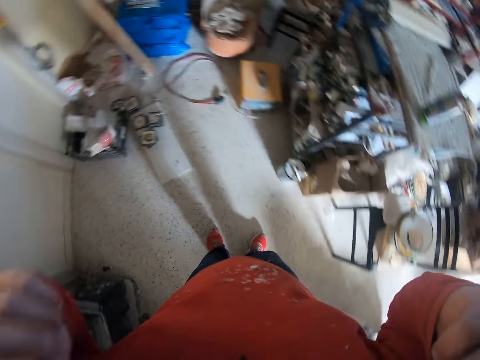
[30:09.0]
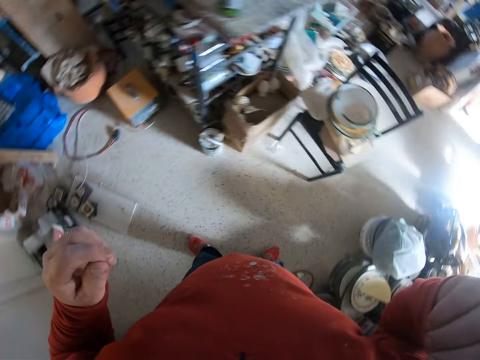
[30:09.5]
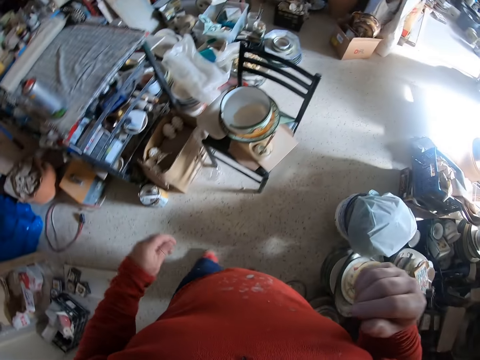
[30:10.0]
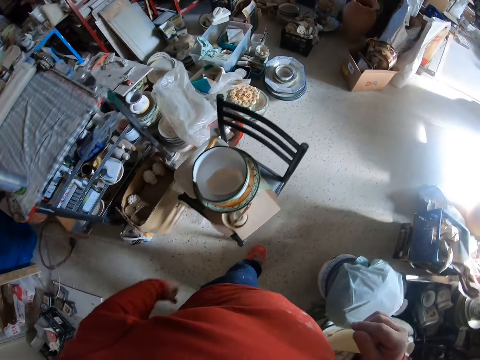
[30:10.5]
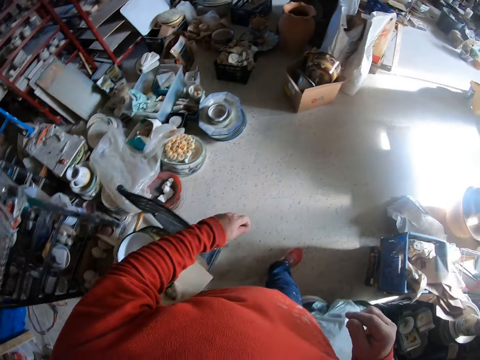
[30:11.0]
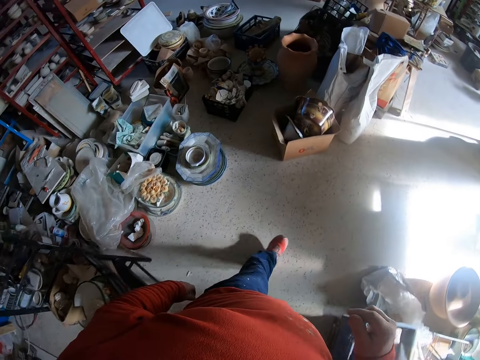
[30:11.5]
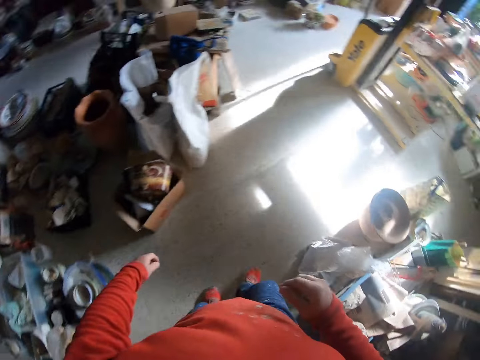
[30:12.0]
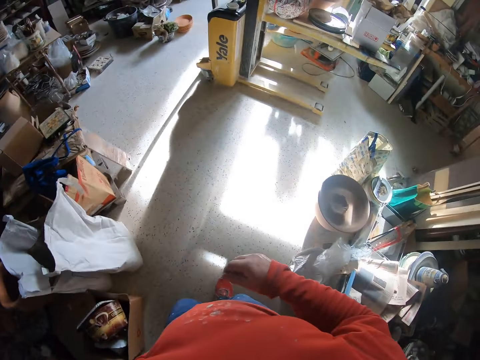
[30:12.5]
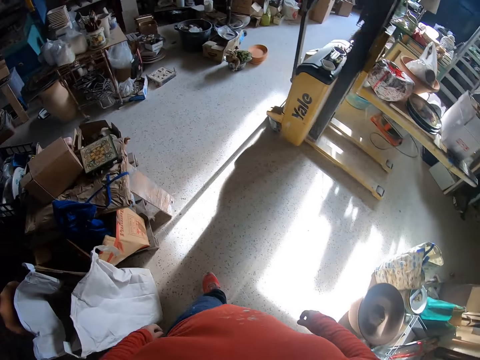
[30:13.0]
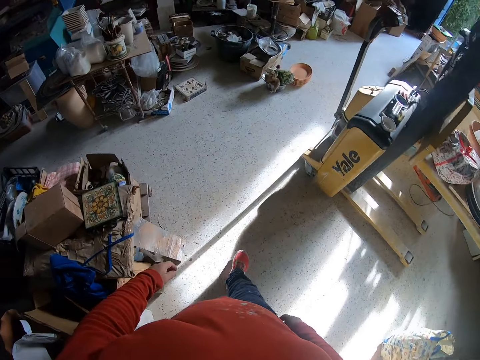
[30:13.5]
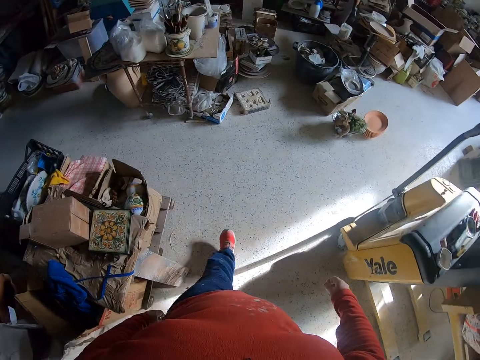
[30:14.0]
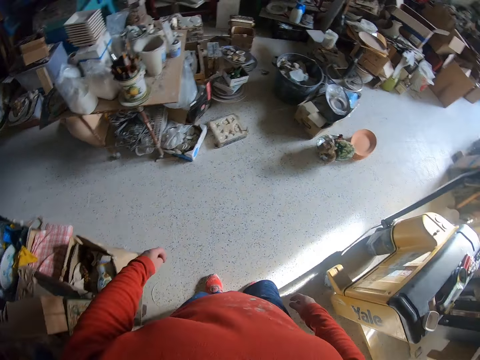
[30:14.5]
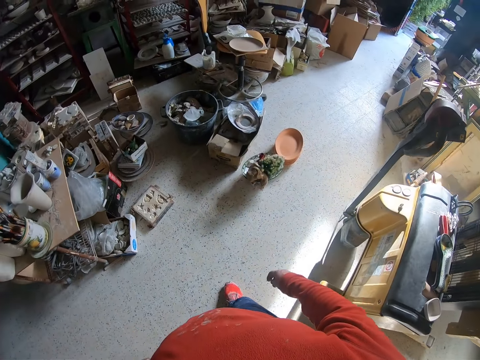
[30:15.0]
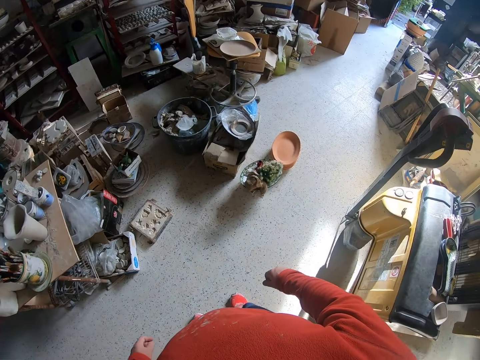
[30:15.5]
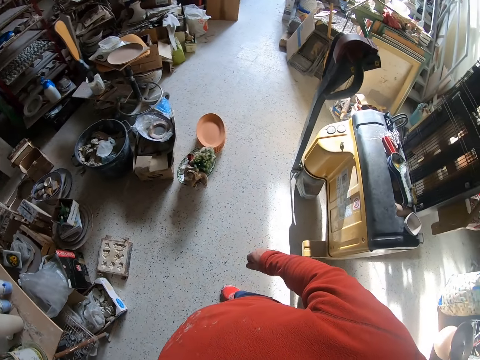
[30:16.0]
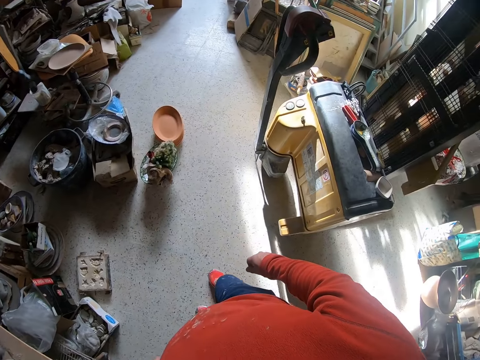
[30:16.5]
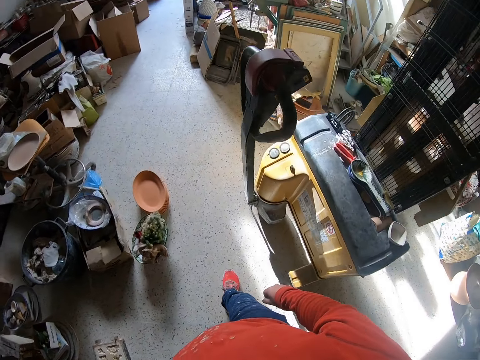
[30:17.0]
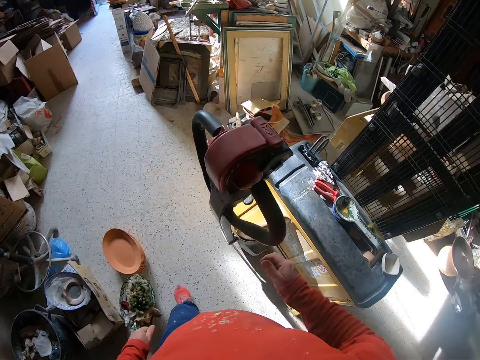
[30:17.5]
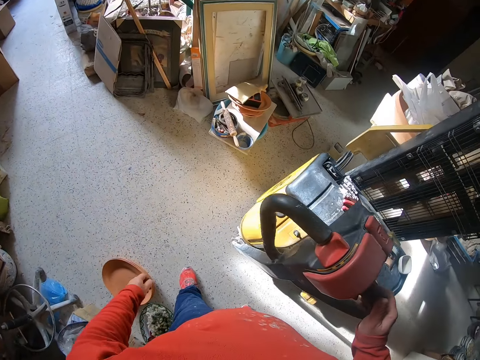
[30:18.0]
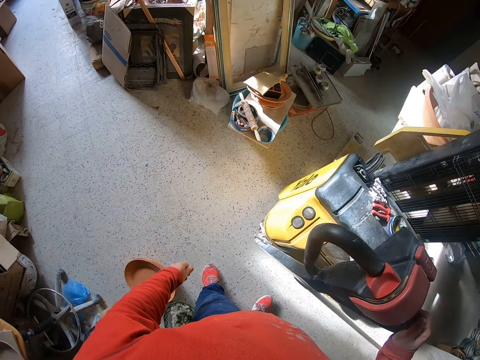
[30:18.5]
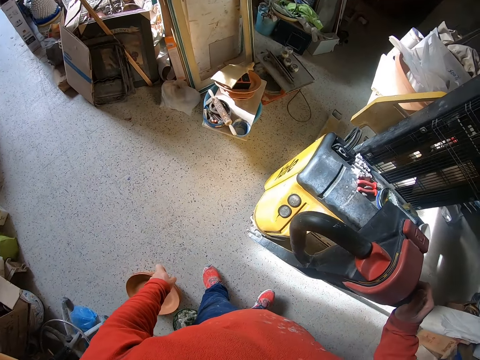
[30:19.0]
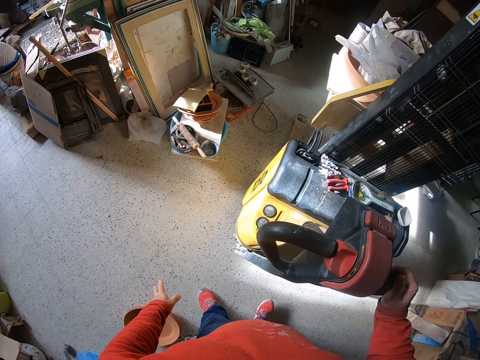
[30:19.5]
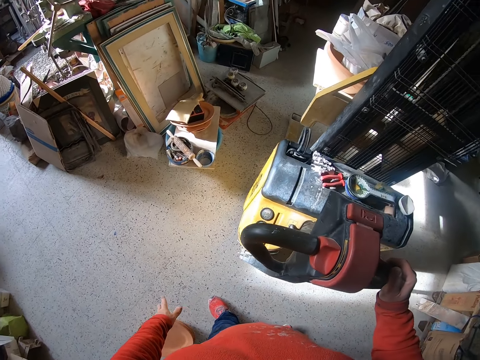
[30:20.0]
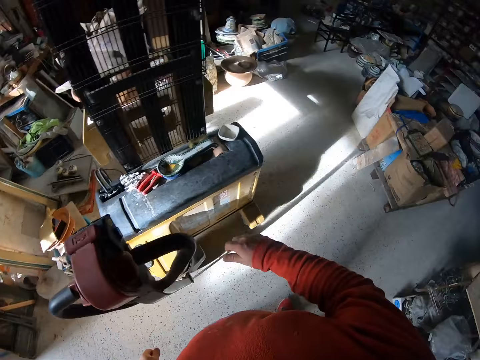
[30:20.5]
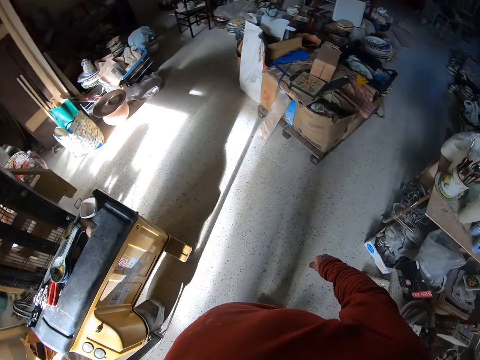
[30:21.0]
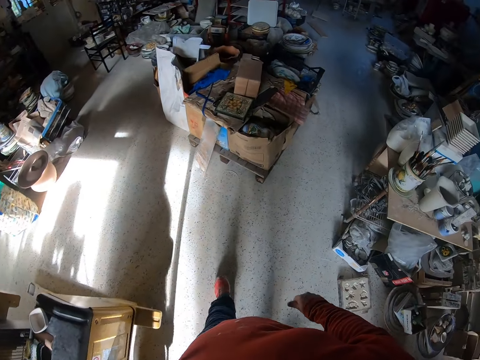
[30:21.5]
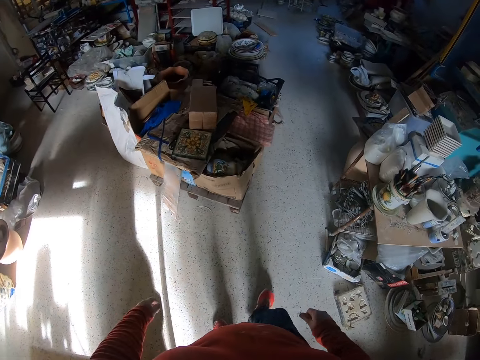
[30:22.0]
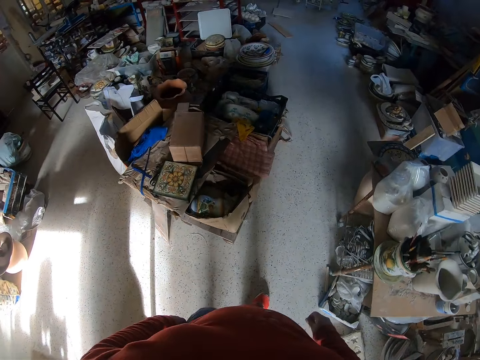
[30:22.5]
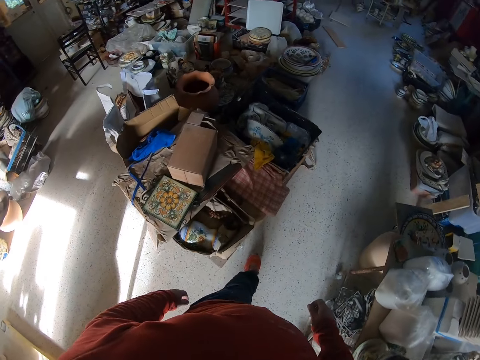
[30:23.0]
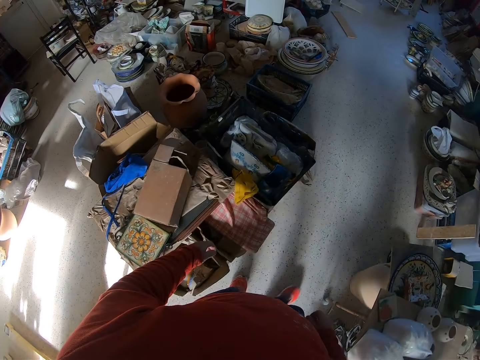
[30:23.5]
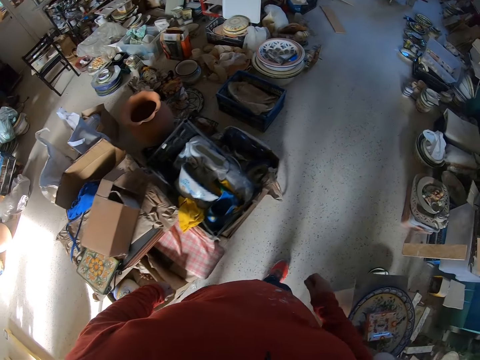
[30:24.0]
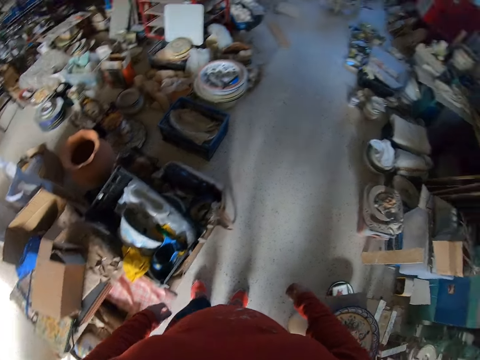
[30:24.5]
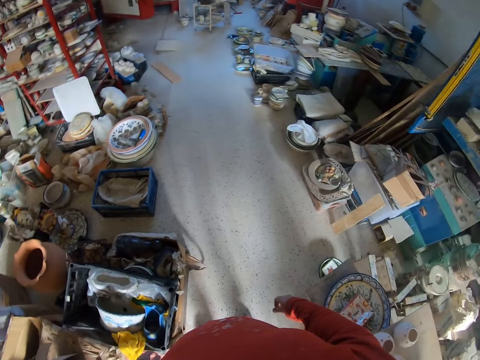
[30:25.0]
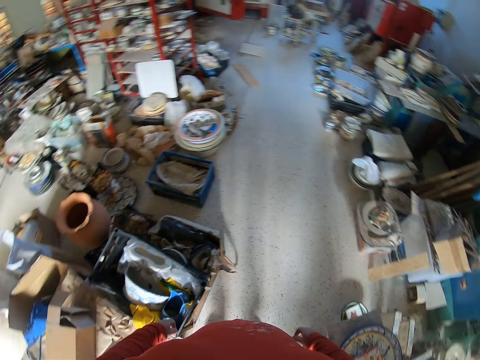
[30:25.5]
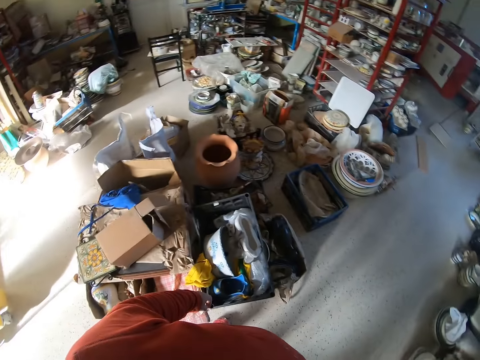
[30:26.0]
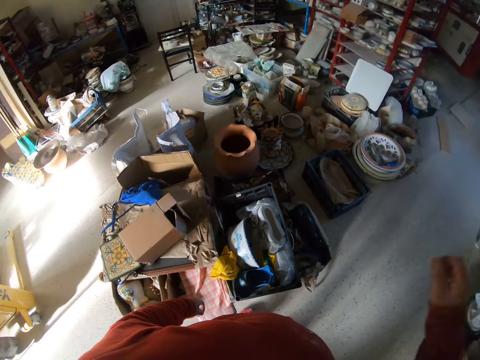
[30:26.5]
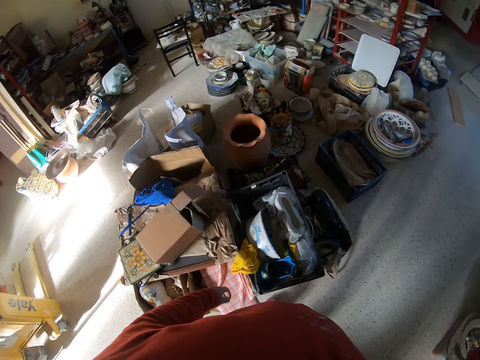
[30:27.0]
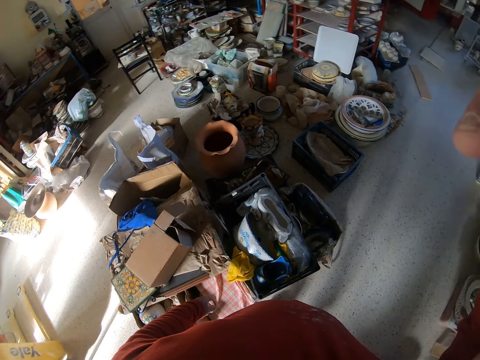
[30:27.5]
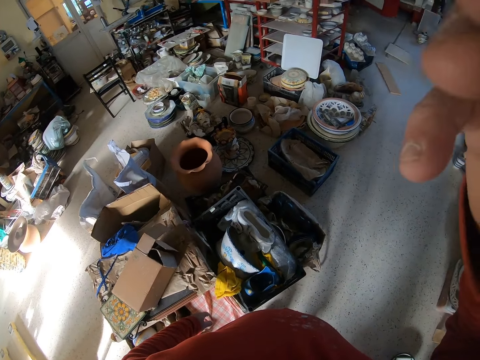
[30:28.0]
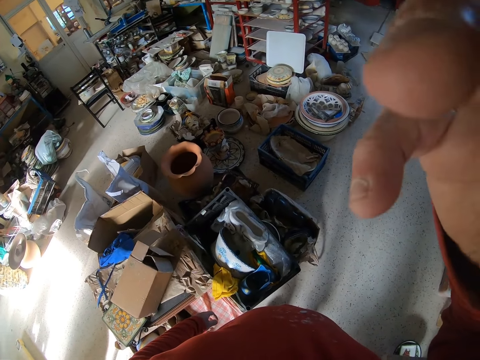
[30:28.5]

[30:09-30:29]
The camera wearer lowers their arms. They walk in the room. They look around the room. They walk in the room. They hold a crane. They stand. They turn around and release the crane. They walk in the room. They look around the room. They raise an arm.
